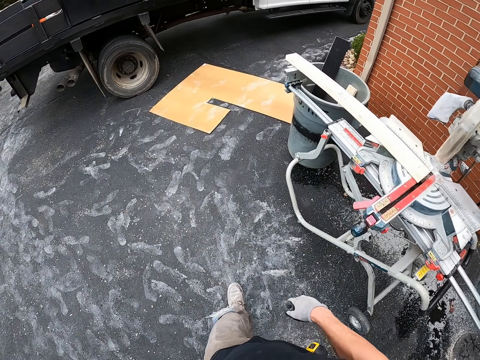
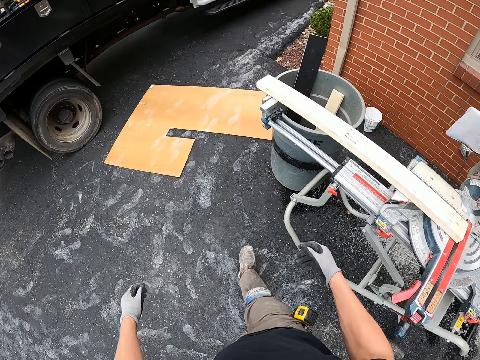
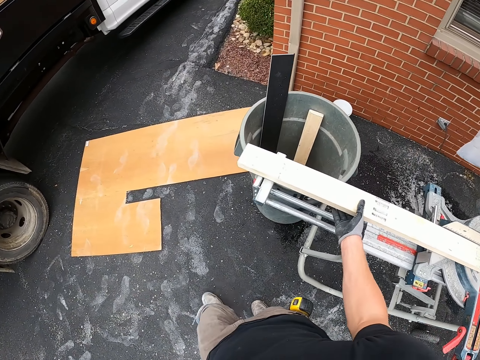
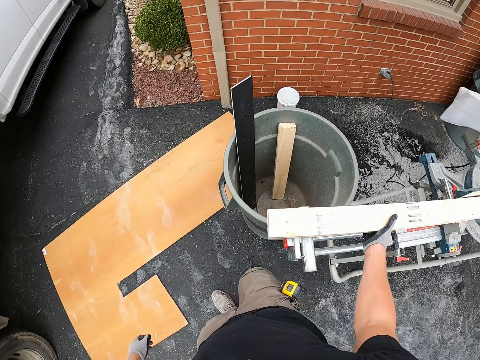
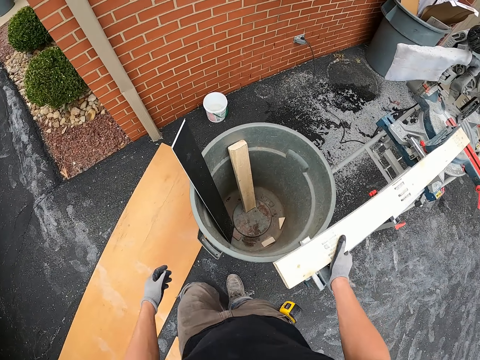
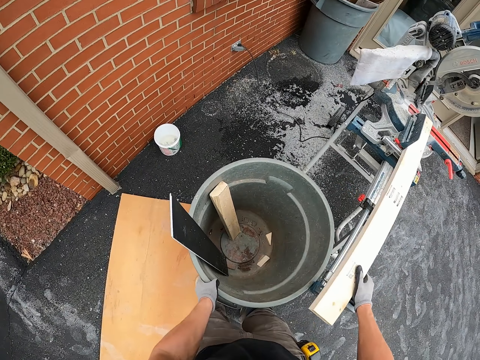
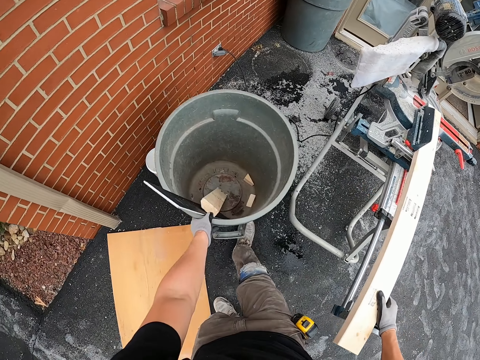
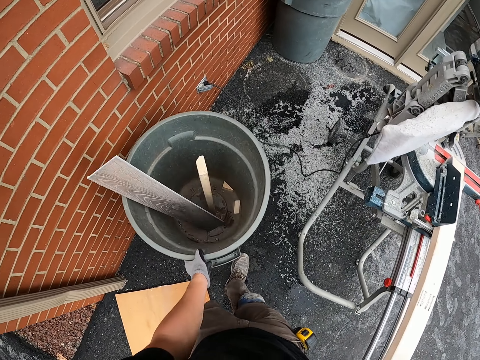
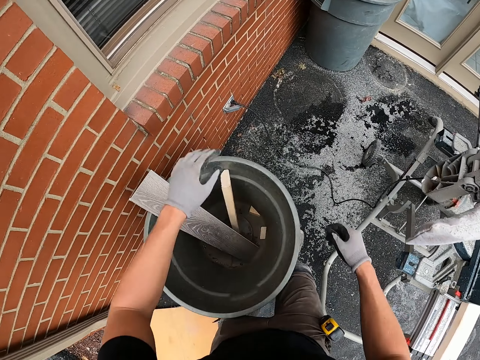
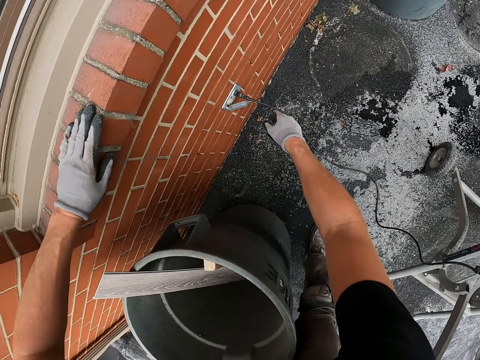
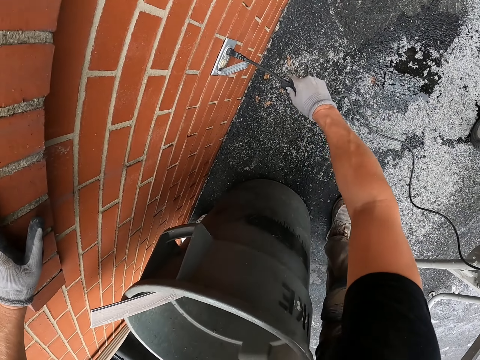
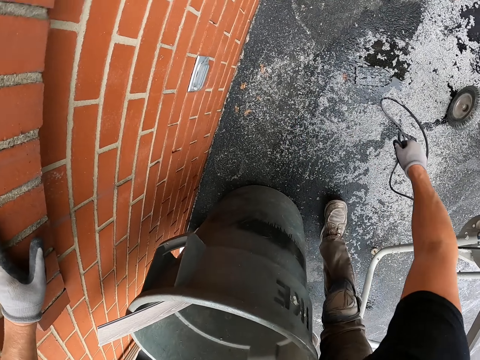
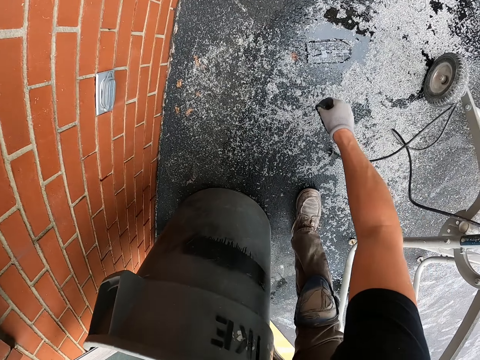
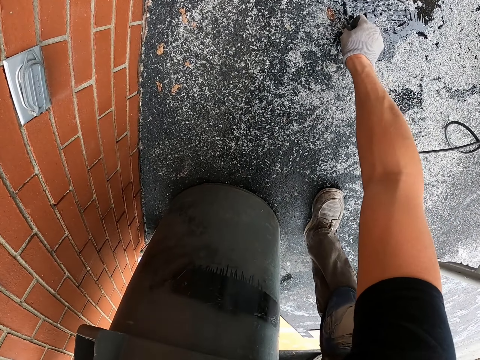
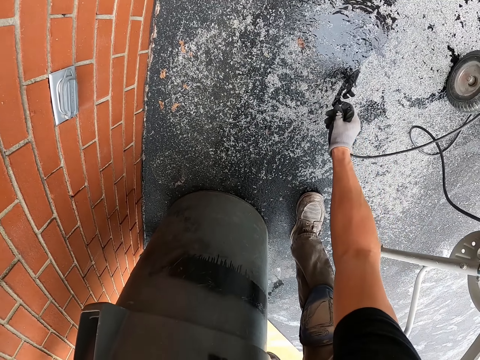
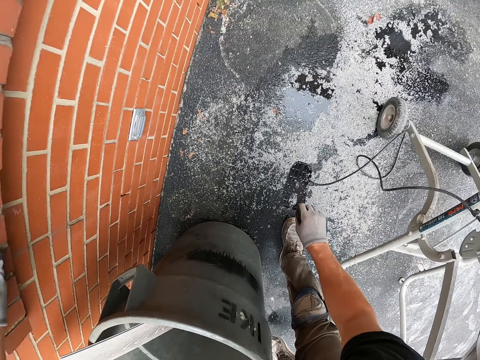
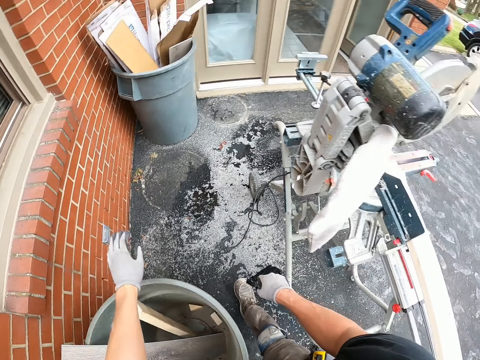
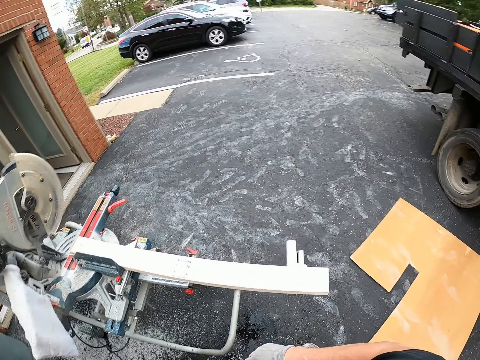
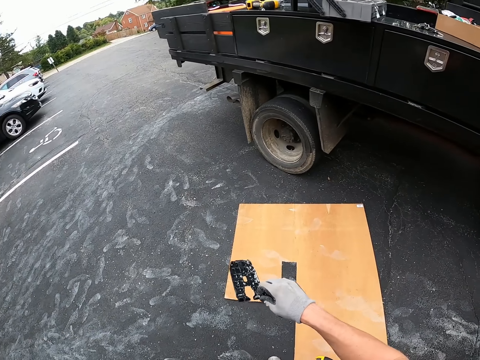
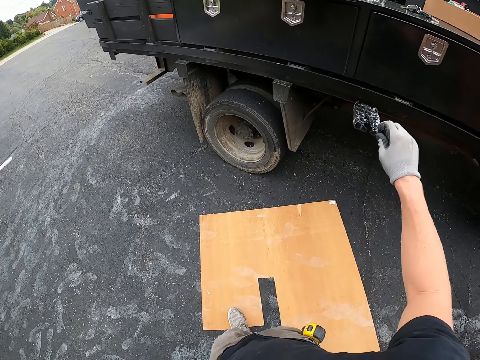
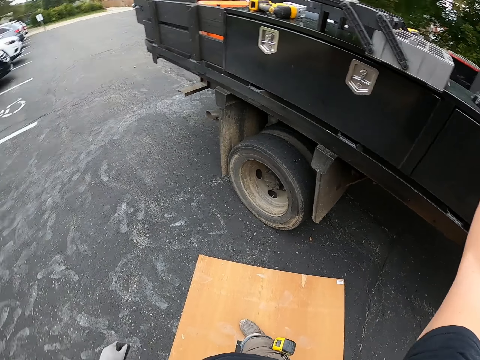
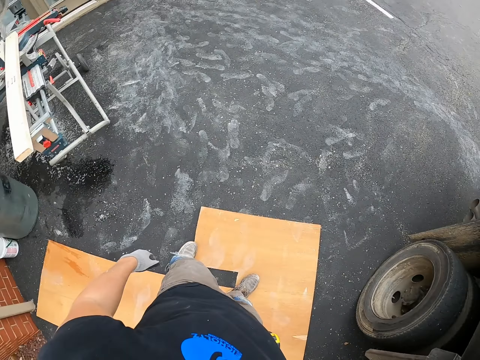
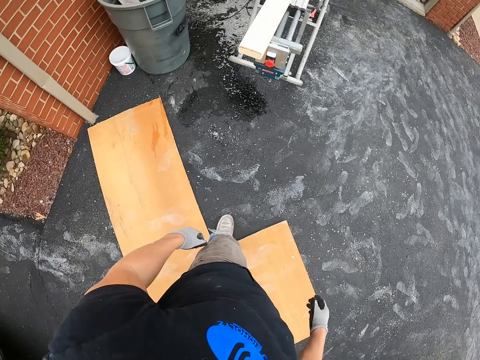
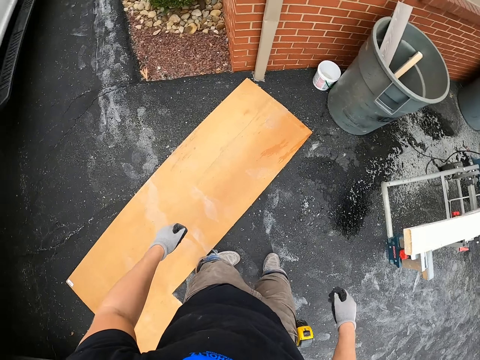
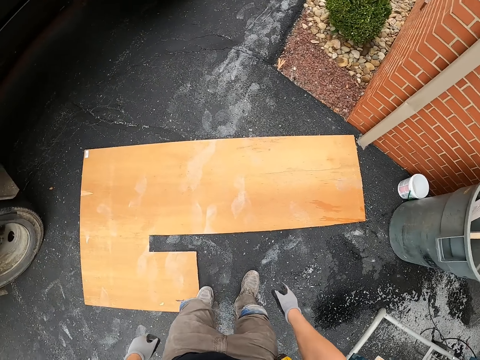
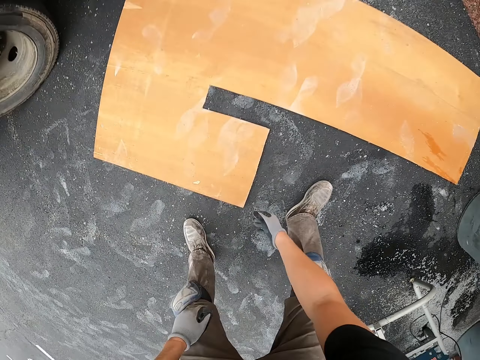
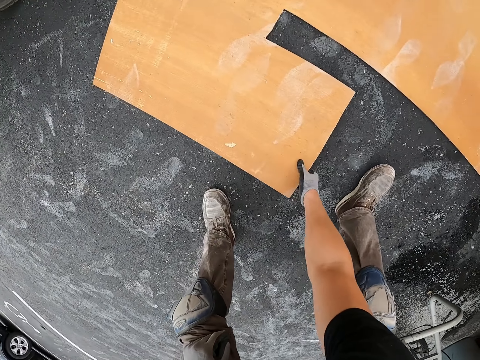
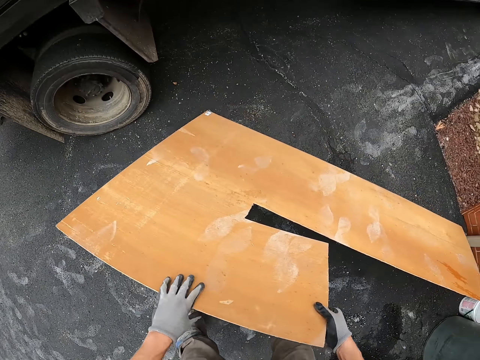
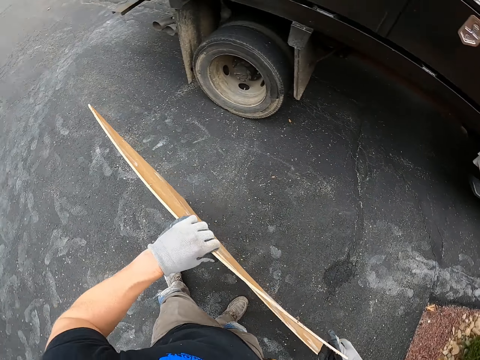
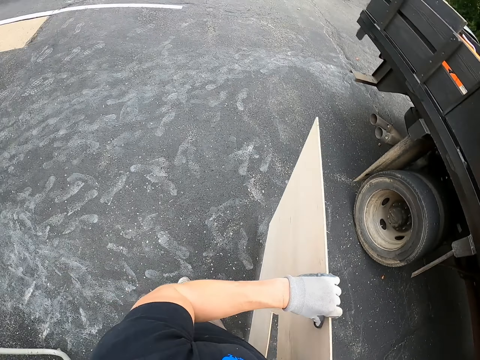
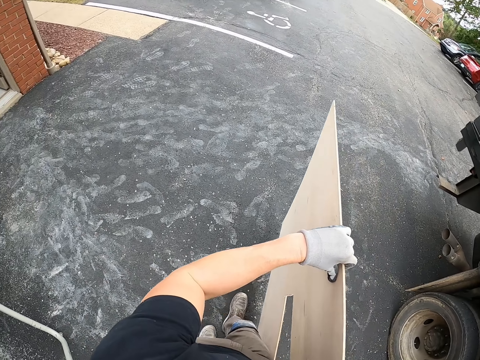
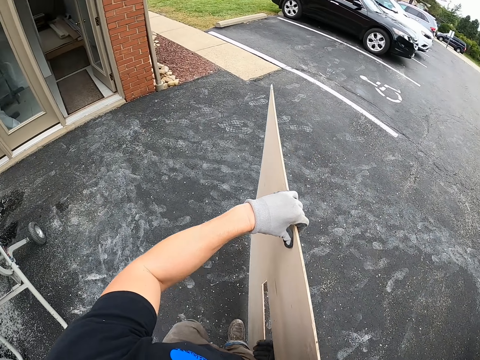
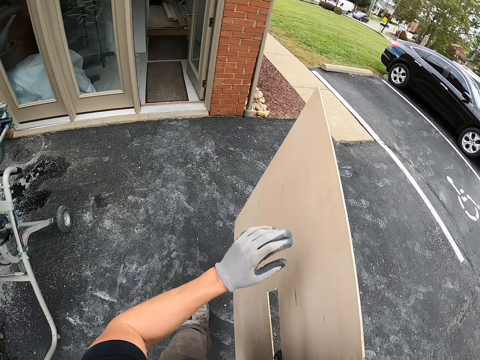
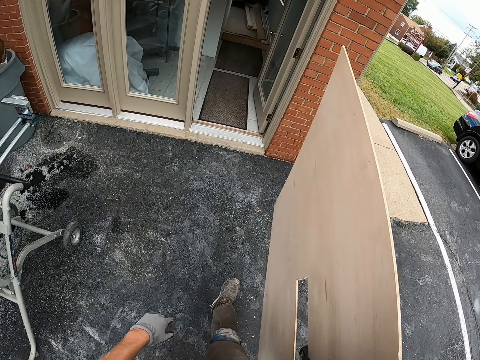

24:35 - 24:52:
The camera wearer pushes the dust bin aside. They unplug the wood cutter from the switch. They pick something from the ground. They pick up wood from the floor and carry the cardboard.

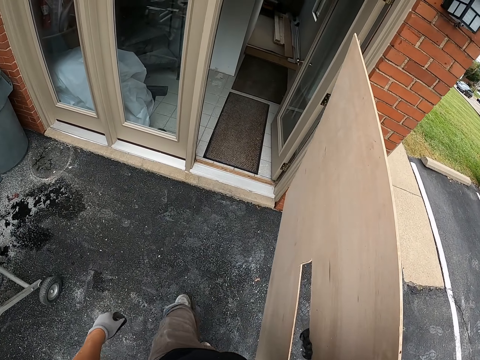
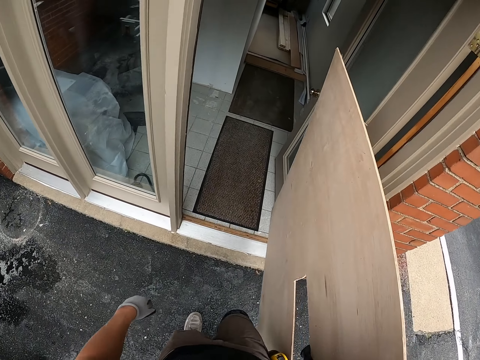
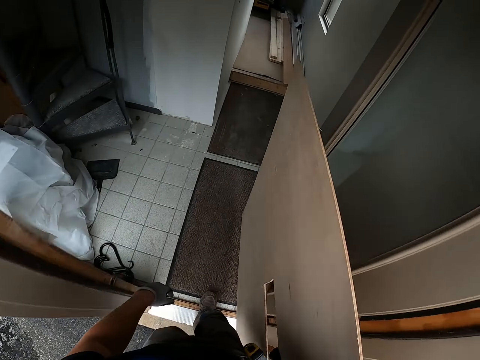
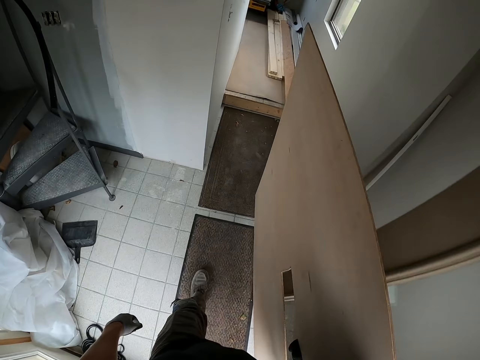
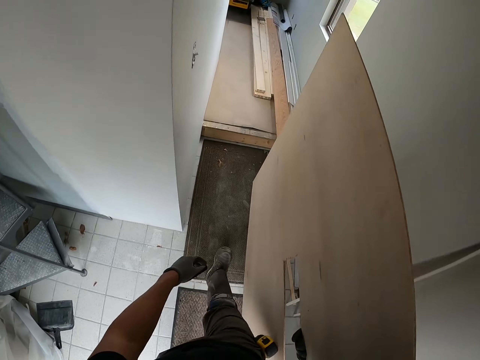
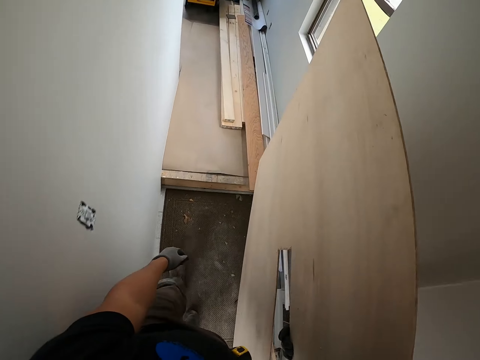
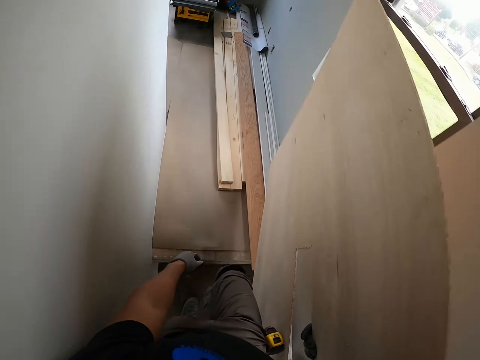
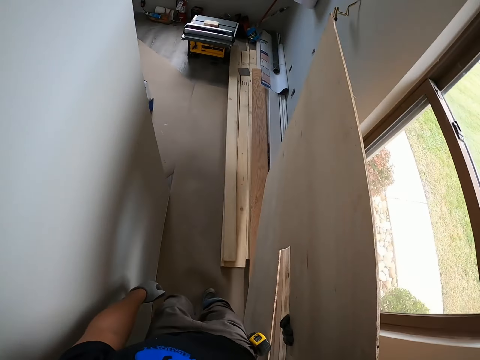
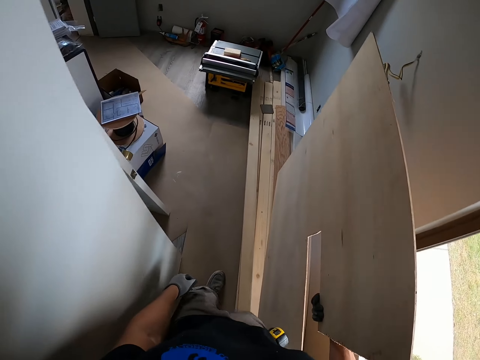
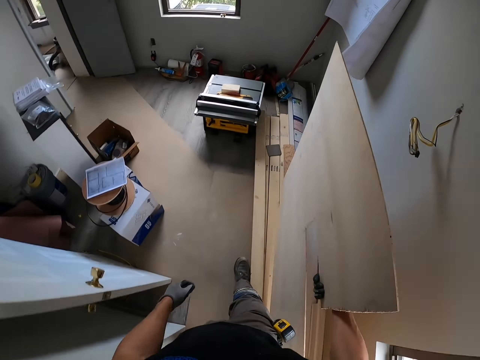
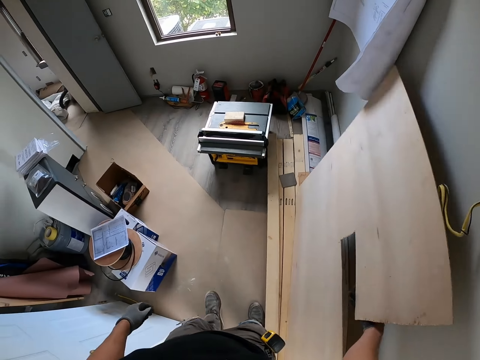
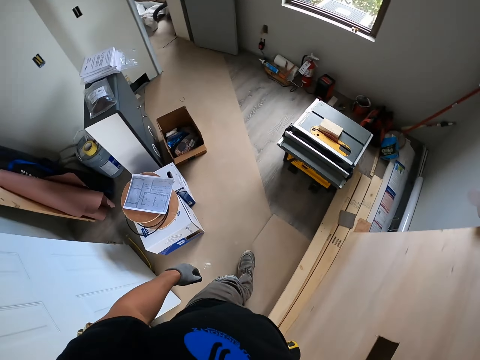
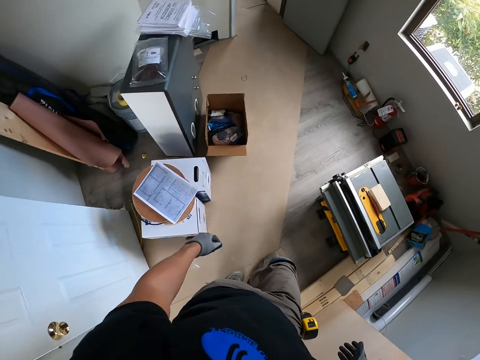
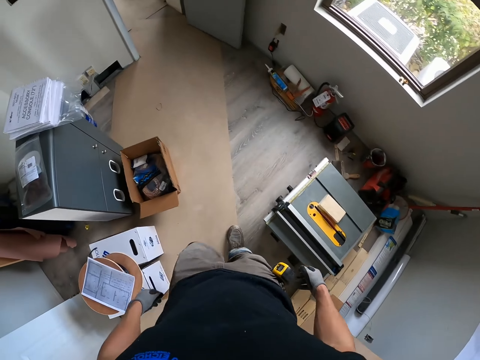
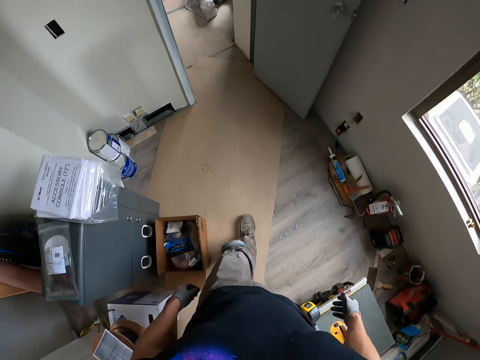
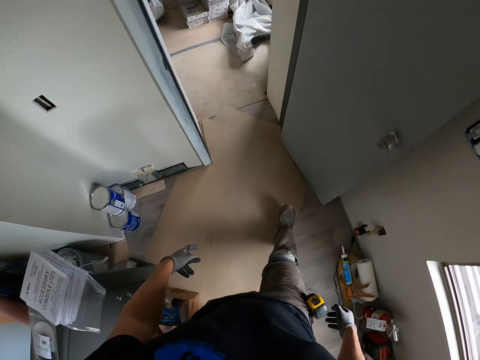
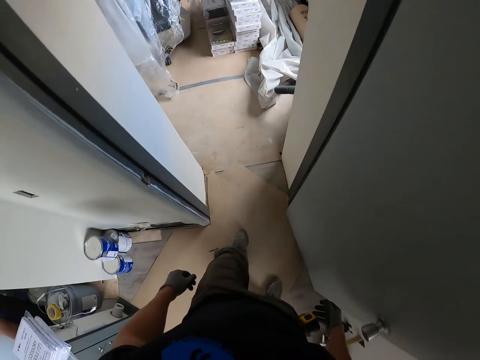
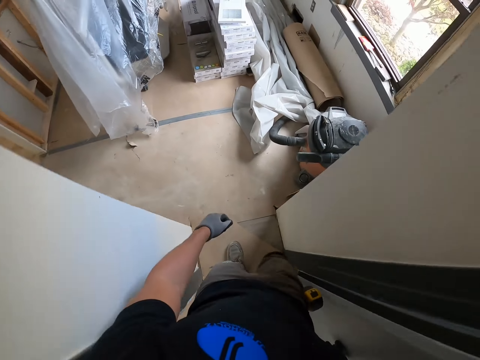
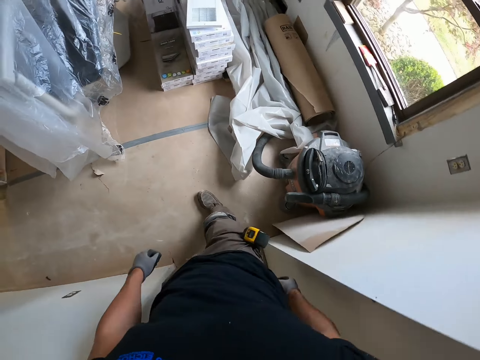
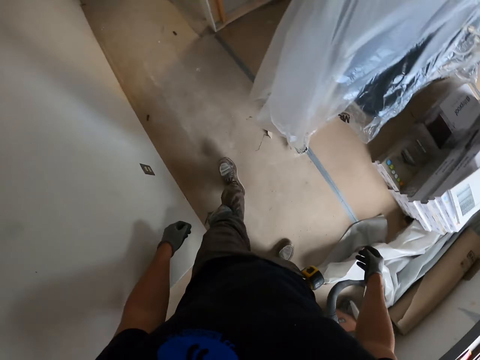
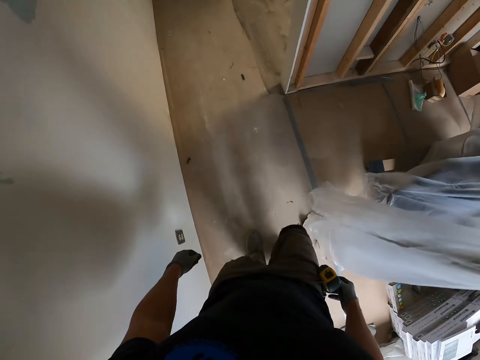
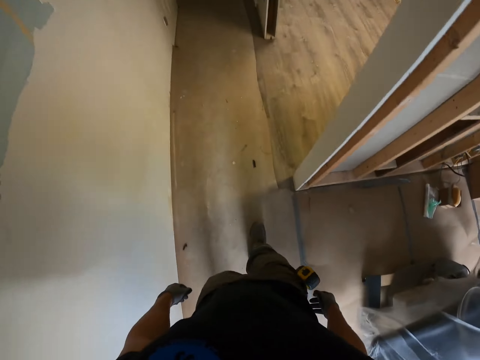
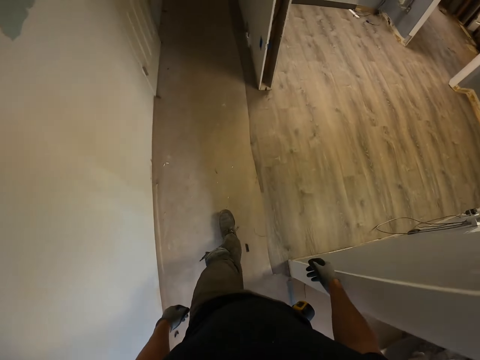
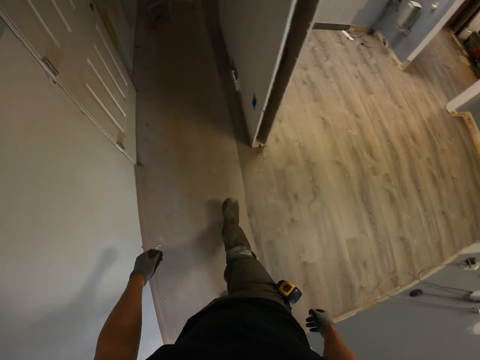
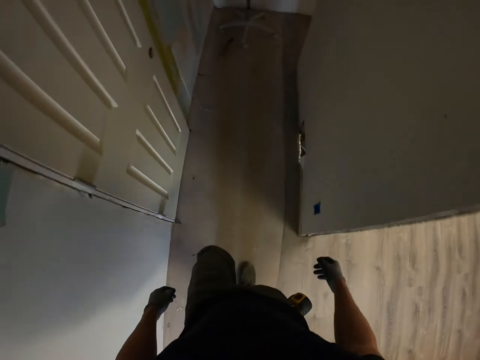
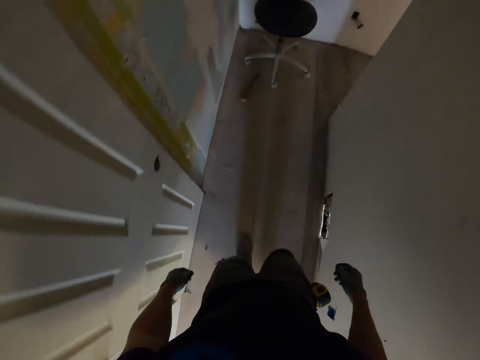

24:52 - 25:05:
The camera wearer walks into the house. They lean the cardboard or wood against the wall. They move to another room.
